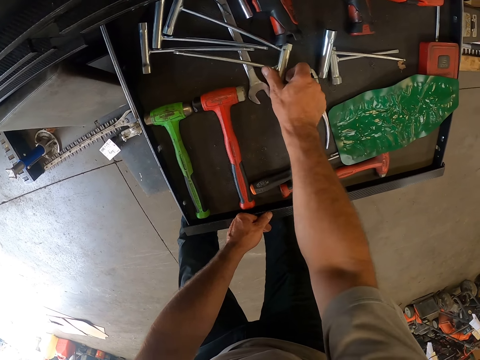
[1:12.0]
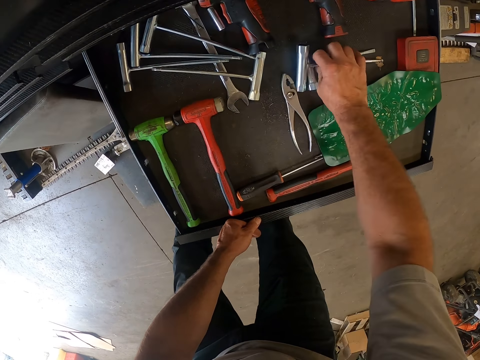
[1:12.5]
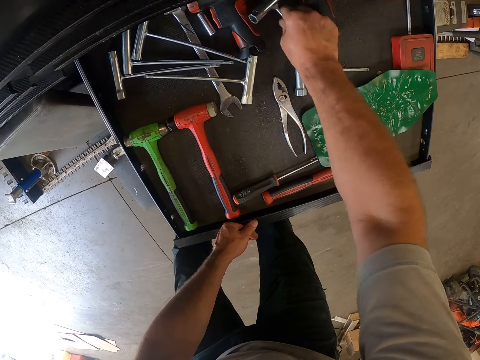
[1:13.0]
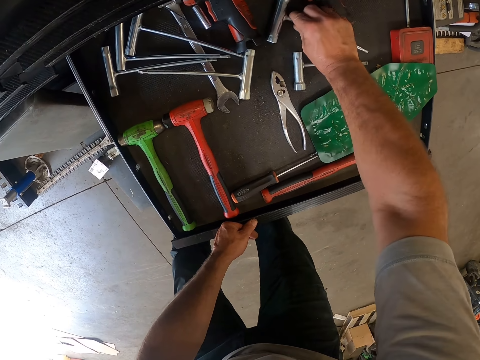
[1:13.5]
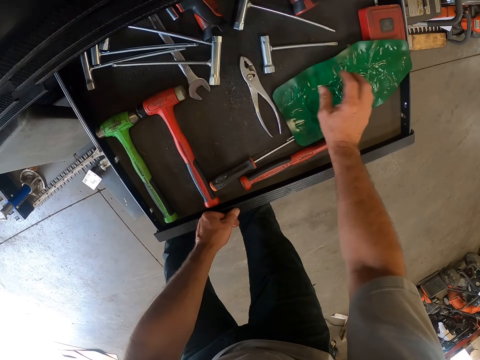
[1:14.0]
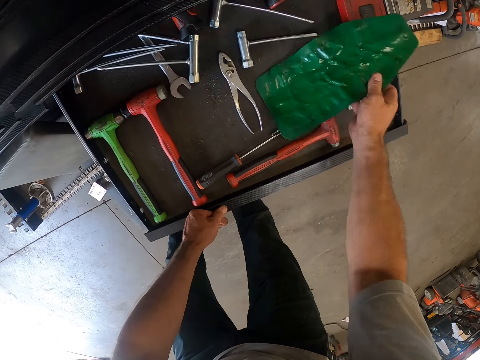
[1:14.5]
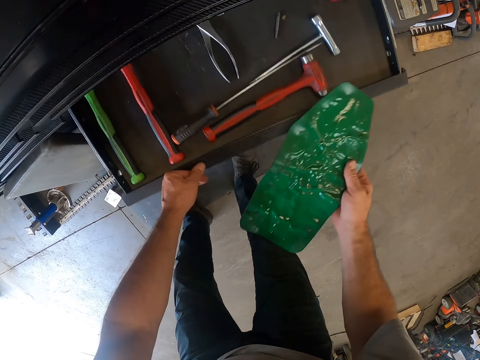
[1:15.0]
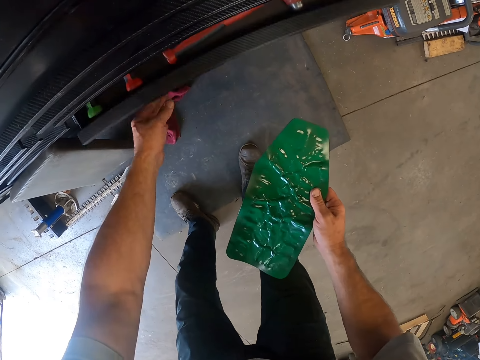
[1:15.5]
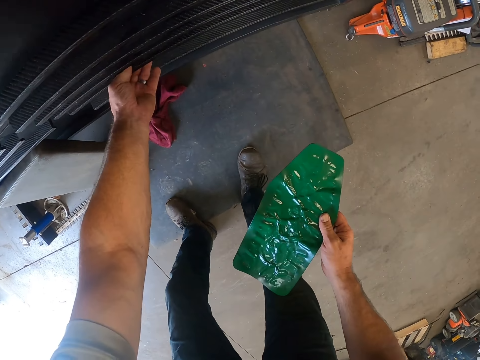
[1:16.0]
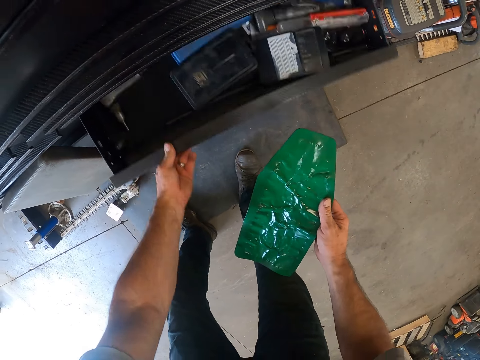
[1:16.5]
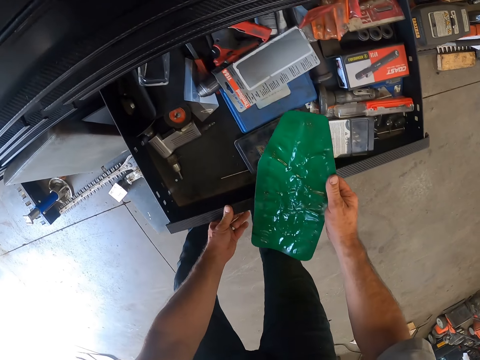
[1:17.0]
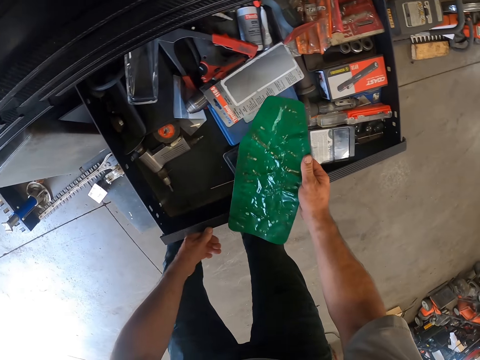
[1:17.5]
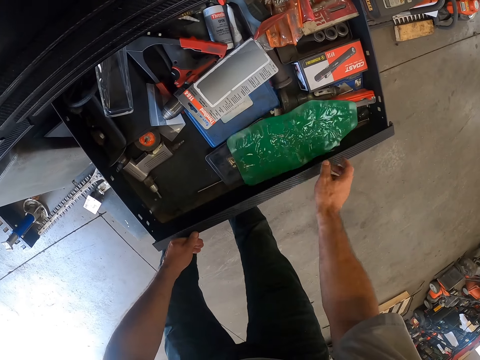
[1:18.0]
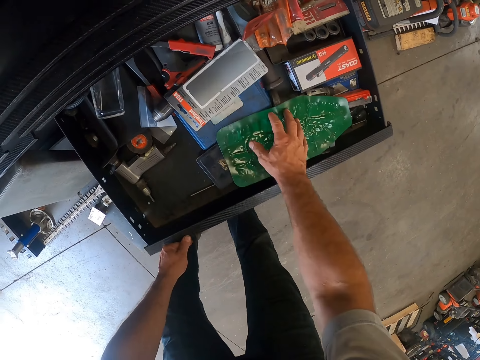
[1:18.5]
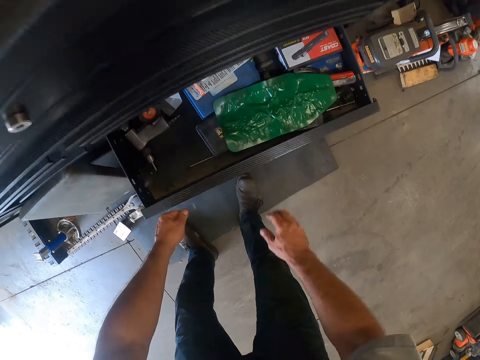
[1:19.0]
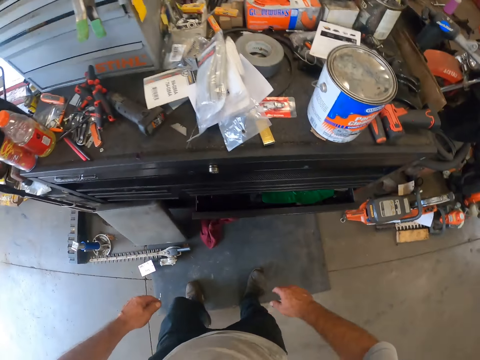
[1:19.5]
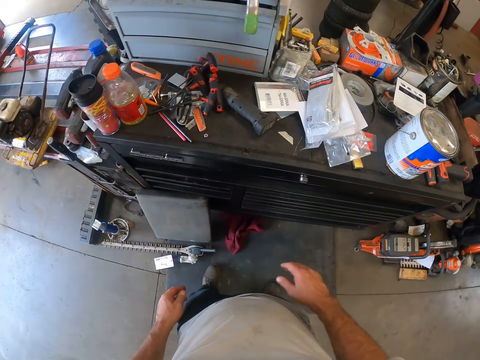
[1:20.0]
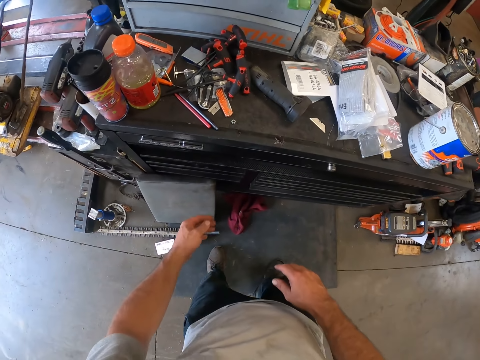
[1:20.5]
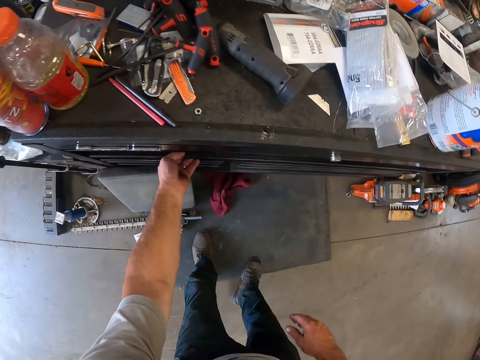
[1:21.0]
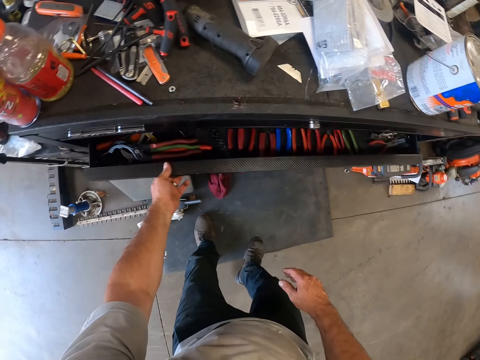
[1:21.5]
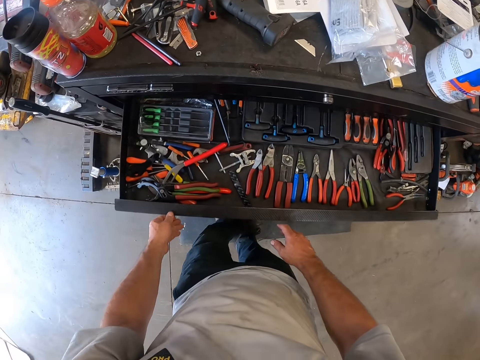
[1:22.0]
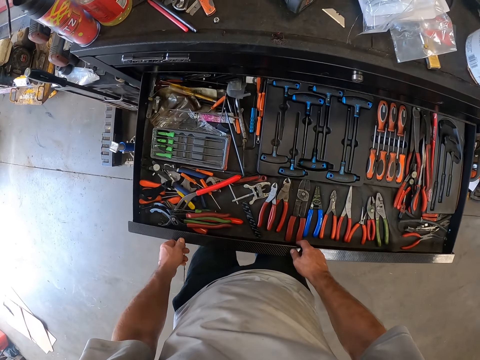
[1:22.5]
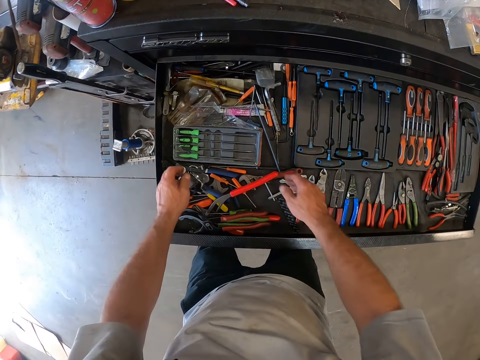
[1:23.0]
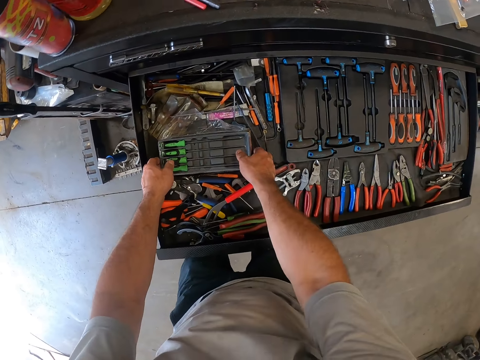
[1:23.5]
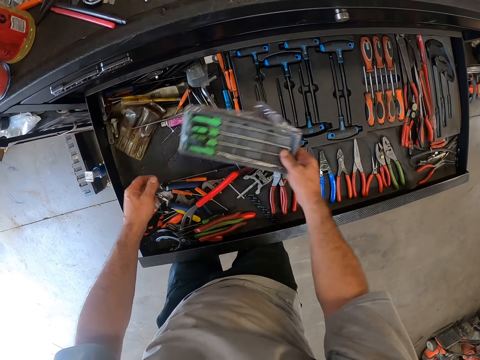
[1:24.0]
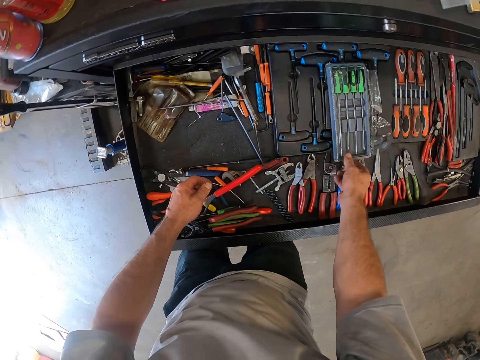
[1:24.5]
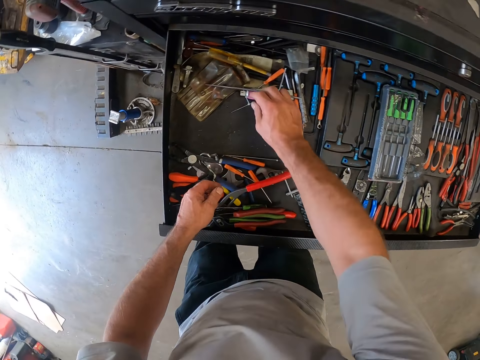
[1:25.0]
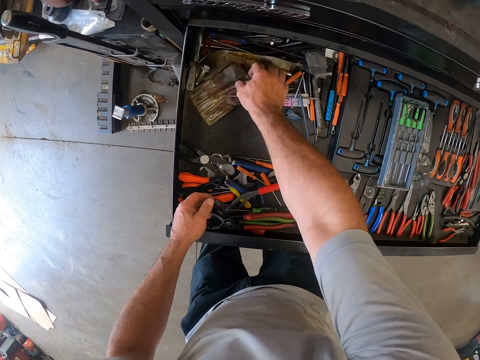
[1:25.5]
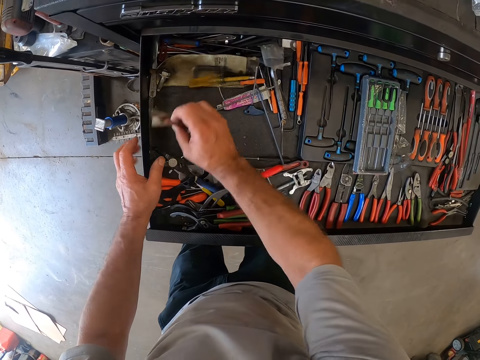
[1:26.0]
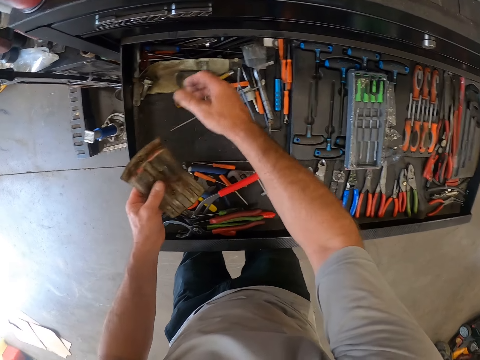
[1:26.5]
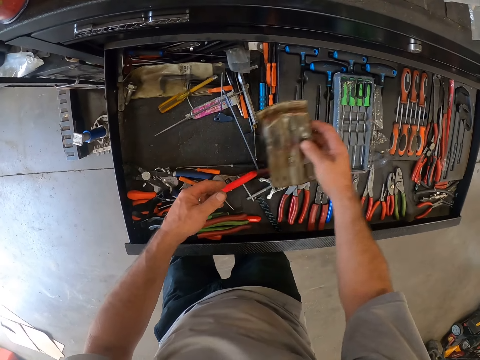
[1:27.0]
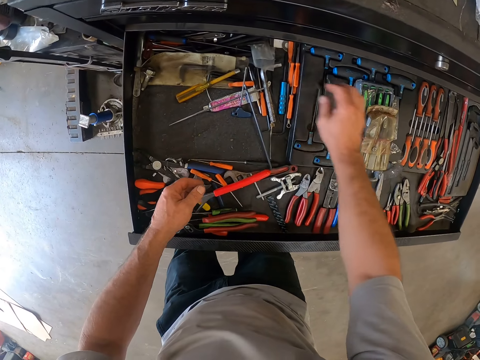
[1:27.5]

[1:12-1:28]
The camera wearer closes the lower drawer. He removes the flat sheet in the drawer. He opens another drawer. He puts the flat sheet in the drawer. He closes the lower drawer. He opens the upper drawer. He rearranges some tools in the drawer.

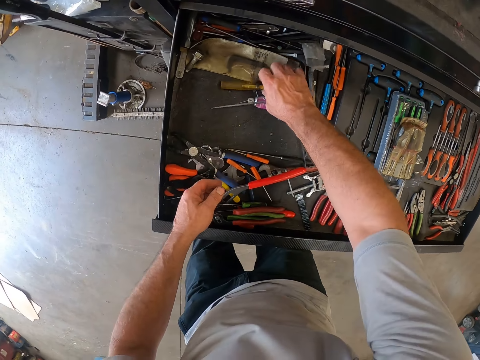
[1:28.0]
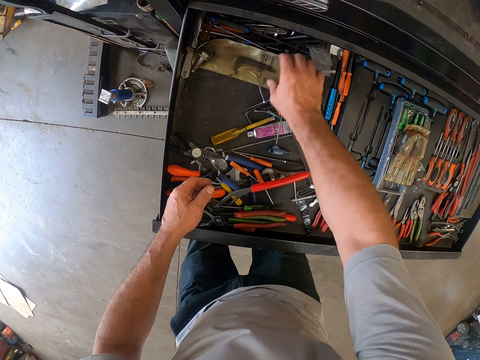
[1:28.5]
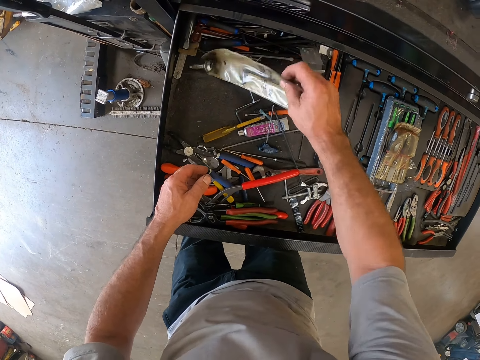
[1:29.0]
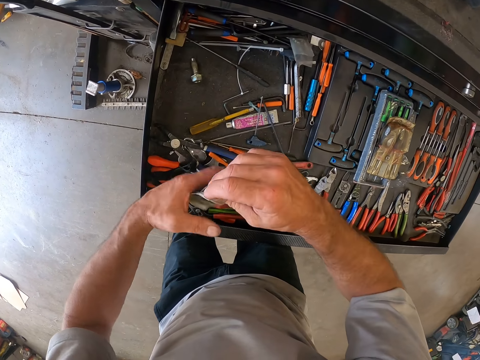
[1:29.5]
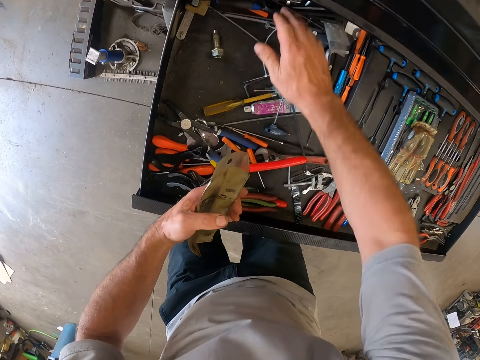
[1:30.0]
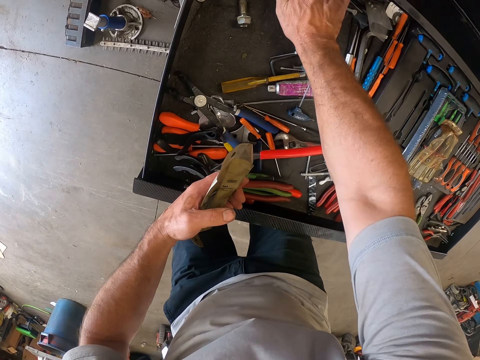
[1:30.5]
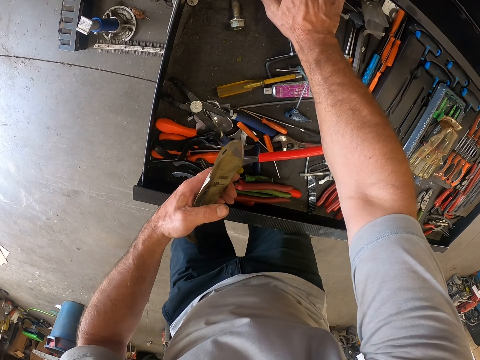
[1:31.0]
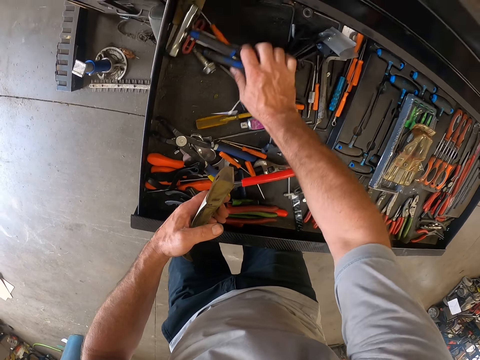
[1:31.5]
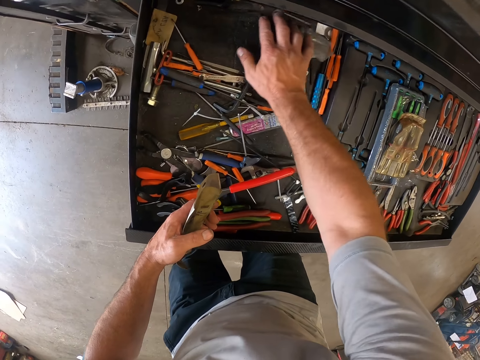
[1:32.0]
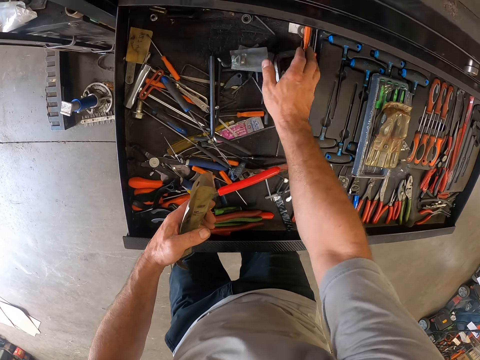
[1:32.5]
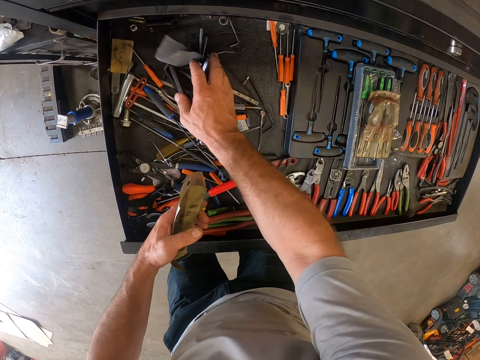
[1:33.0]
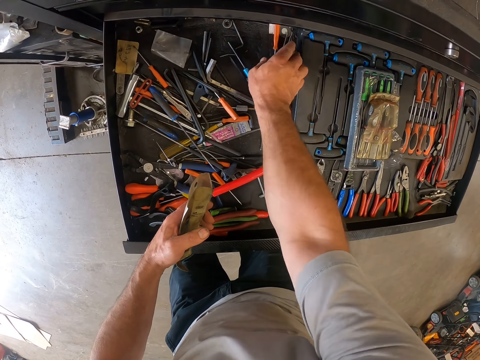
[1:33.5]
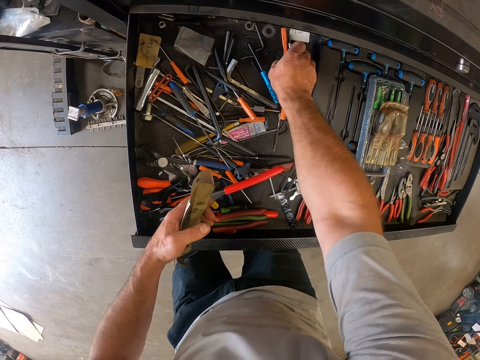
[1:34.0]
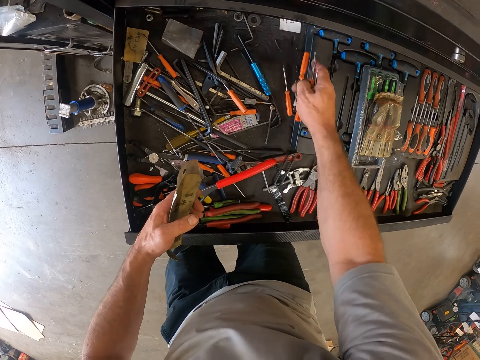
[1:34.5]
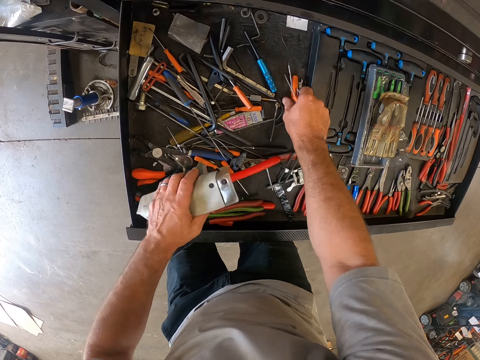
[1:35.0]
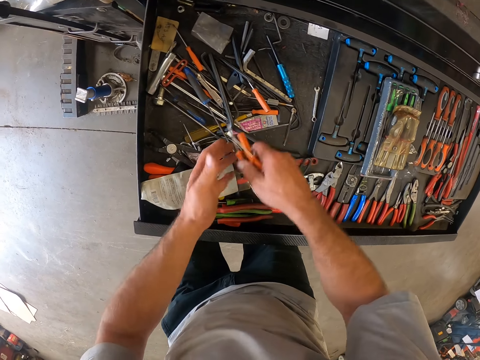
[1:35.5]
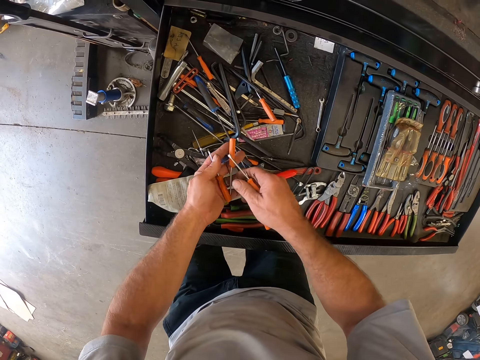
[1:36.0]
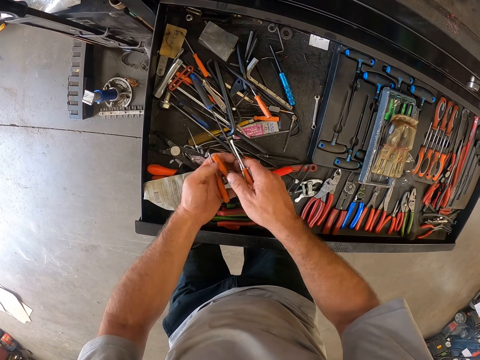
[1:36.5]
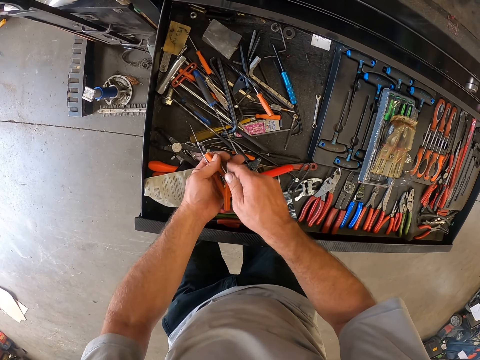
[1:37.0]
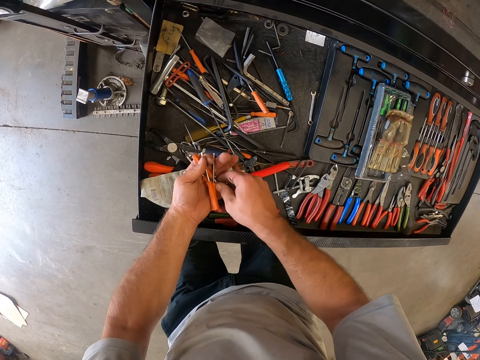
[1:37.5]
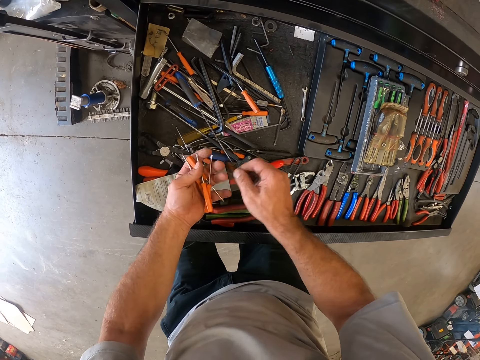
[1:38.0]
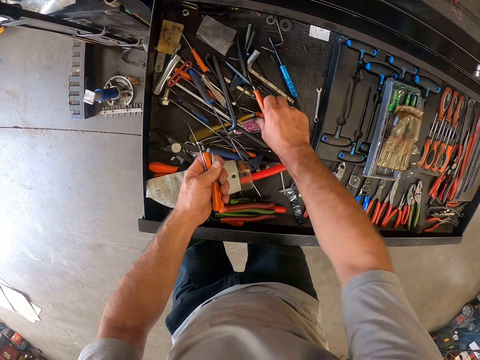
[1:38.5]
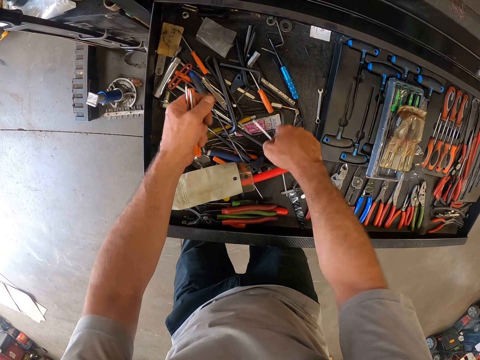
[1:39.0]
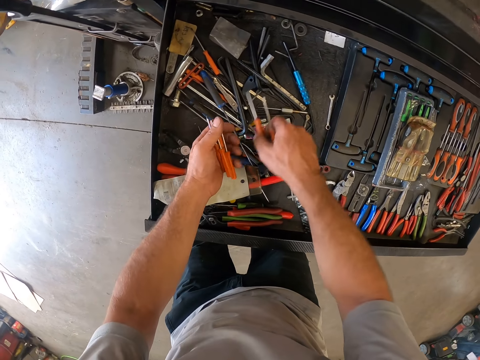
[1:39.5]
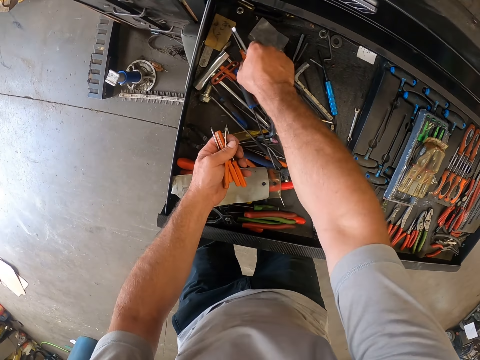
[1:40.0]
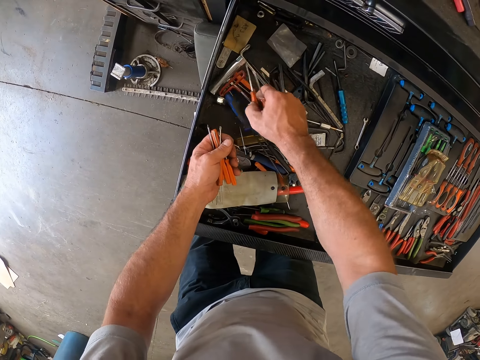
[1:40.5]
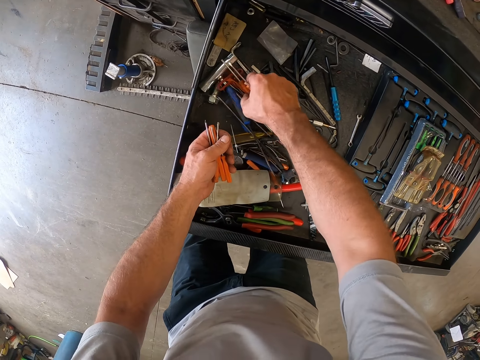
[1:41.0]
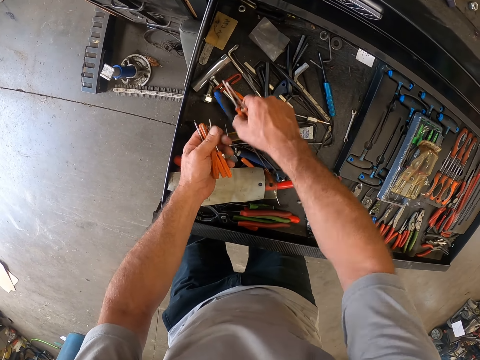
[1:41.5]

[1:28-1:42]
The camera wearer takes something from the toolbox drawer. He picks up some screwdrivers in the drawer with his right hand. He drops the pack of allen keys in his left hand in the drawer. He passes the screwdriver to his left hand repeatedly. He picks up a screwdriver in the drawer with his right hand. He picks up a screwdriver in the drawer with his right hand again. He passes the screwdriver to his left hand. He picks up a screwdriver in the drawer with his right hand. He picks up a screwdriver in the drawer with his right hand again. He passes the screwdriver to his left hand.
